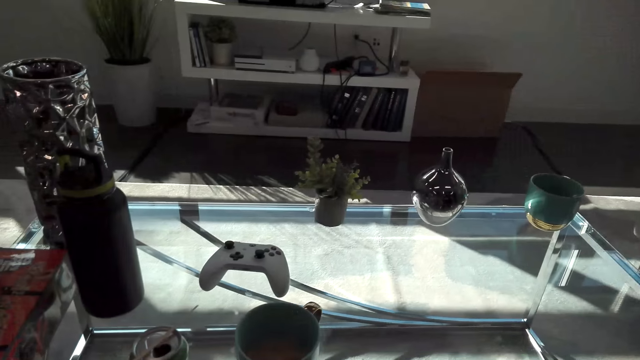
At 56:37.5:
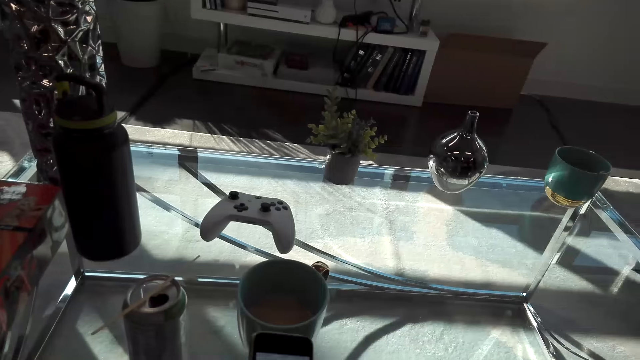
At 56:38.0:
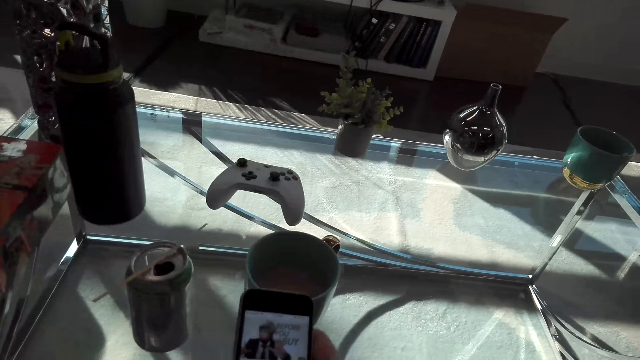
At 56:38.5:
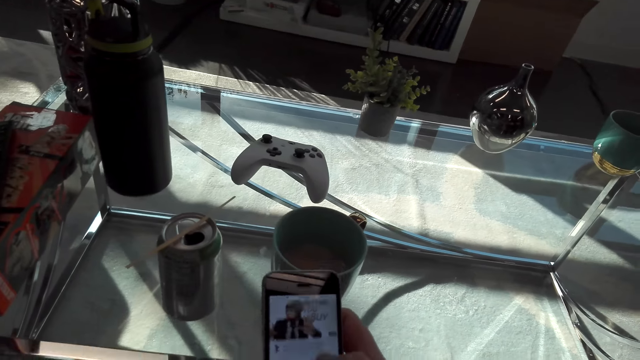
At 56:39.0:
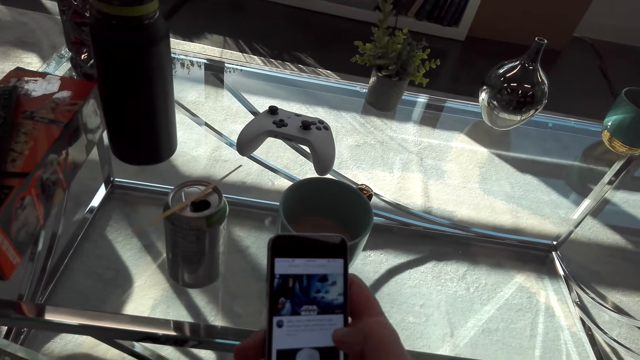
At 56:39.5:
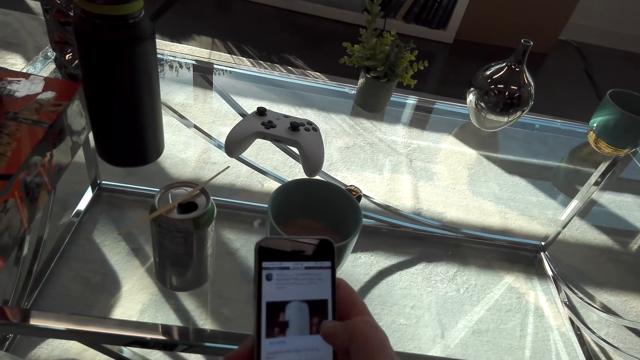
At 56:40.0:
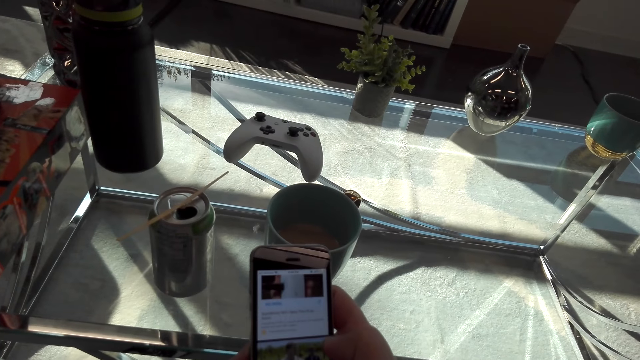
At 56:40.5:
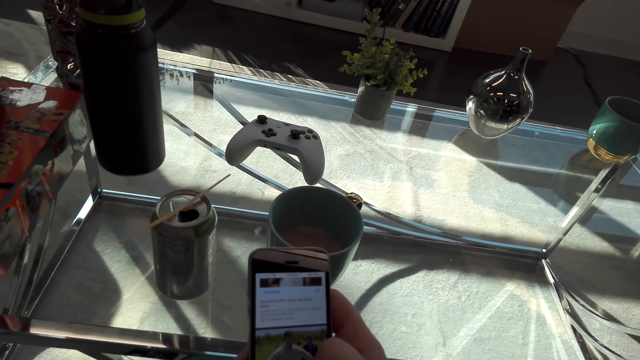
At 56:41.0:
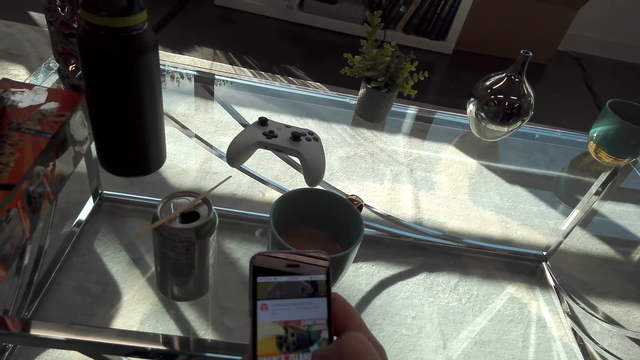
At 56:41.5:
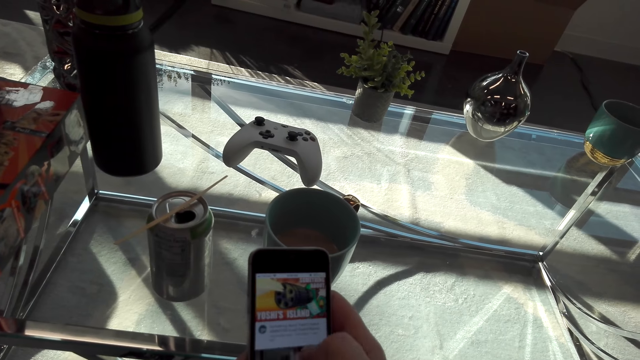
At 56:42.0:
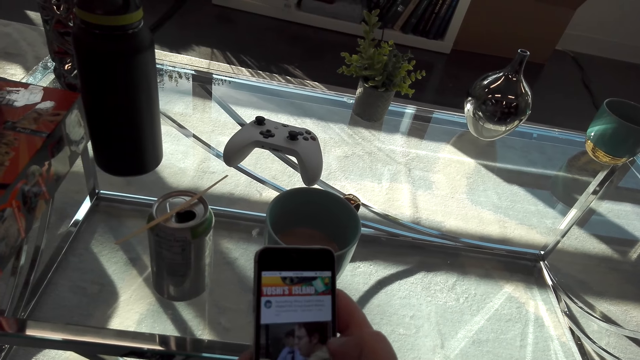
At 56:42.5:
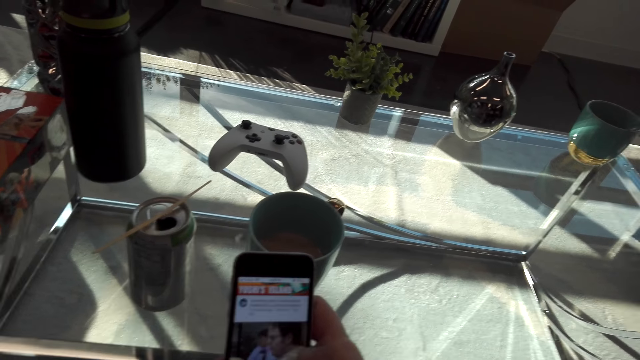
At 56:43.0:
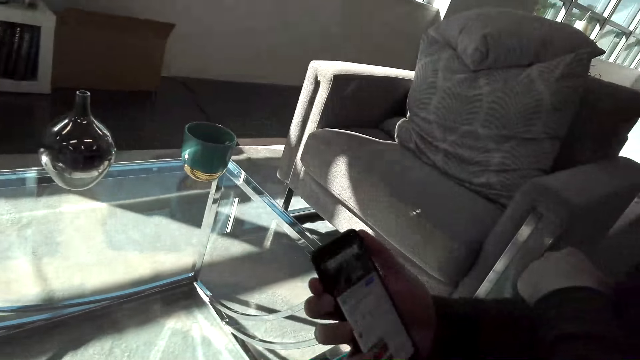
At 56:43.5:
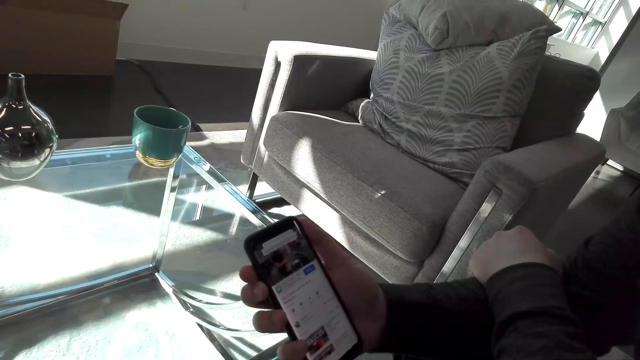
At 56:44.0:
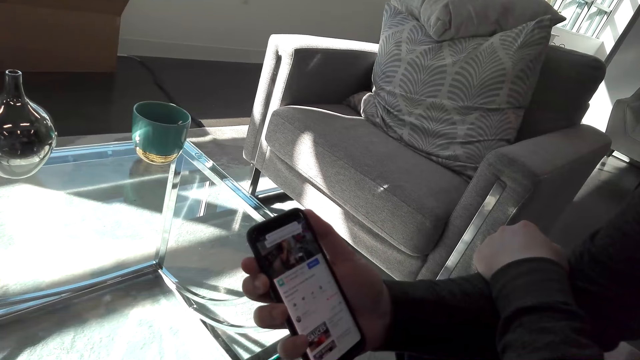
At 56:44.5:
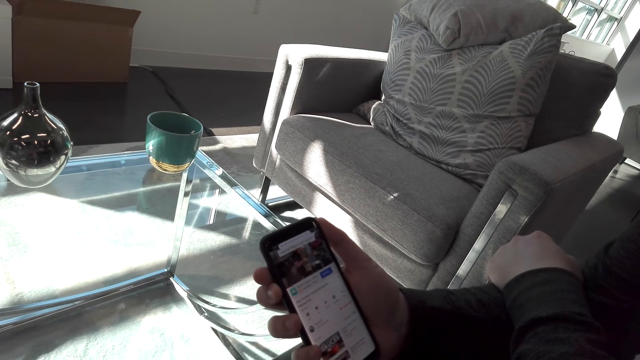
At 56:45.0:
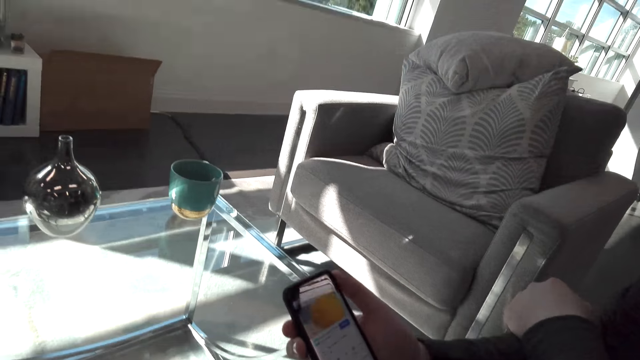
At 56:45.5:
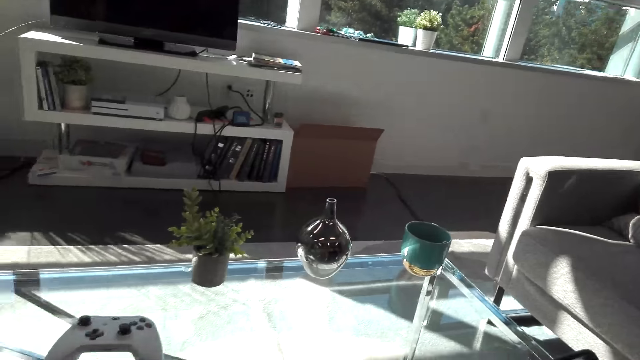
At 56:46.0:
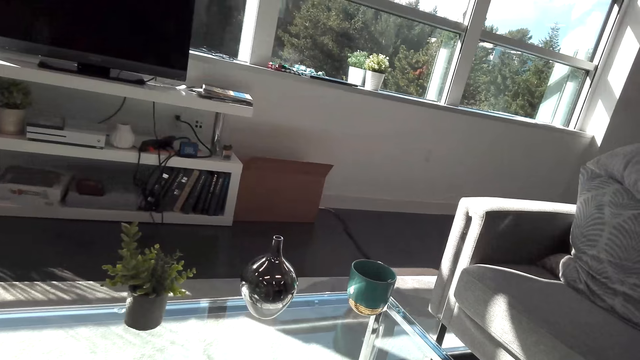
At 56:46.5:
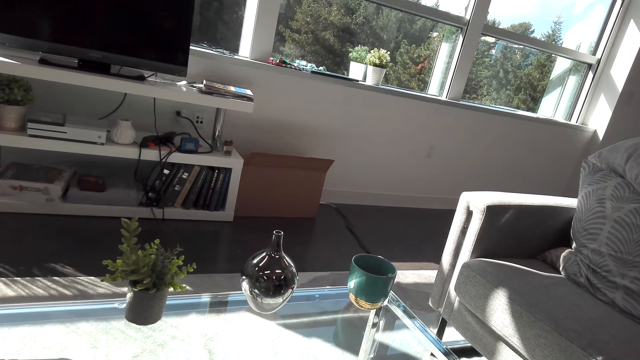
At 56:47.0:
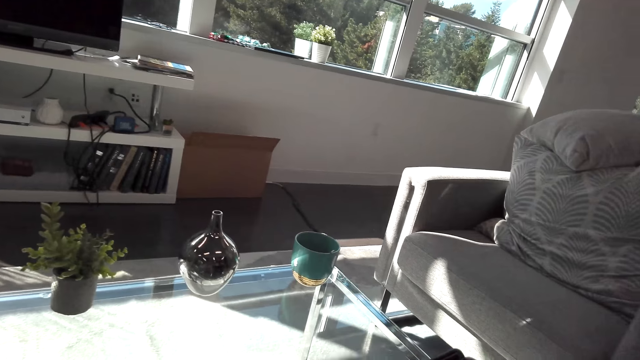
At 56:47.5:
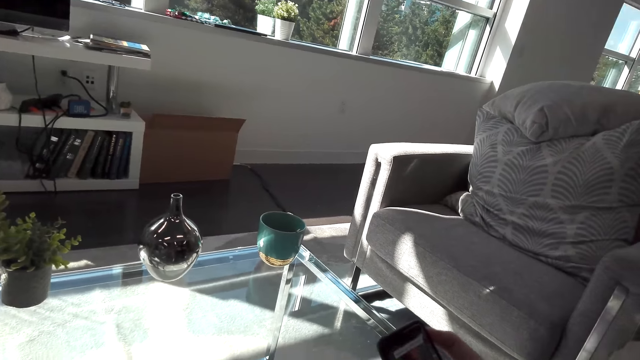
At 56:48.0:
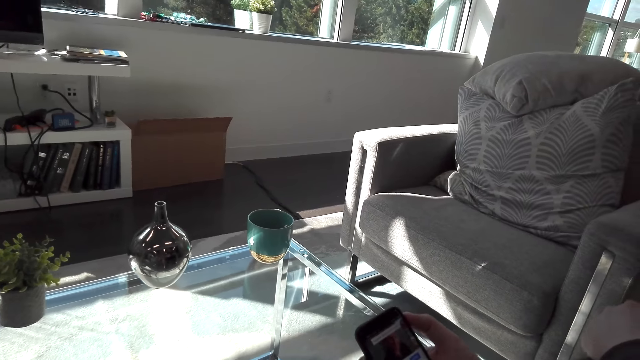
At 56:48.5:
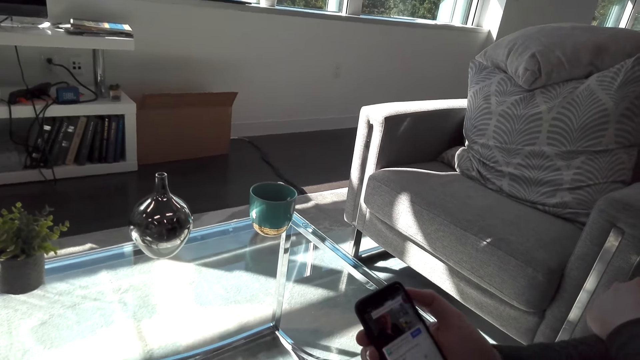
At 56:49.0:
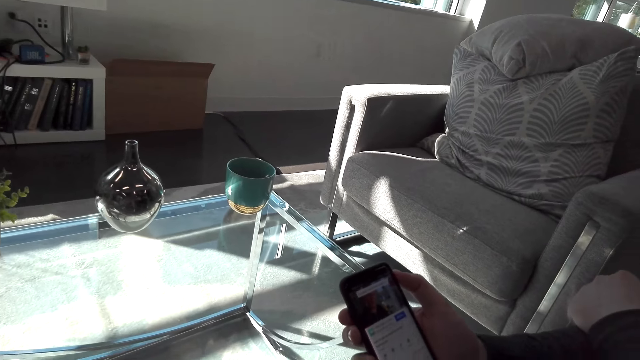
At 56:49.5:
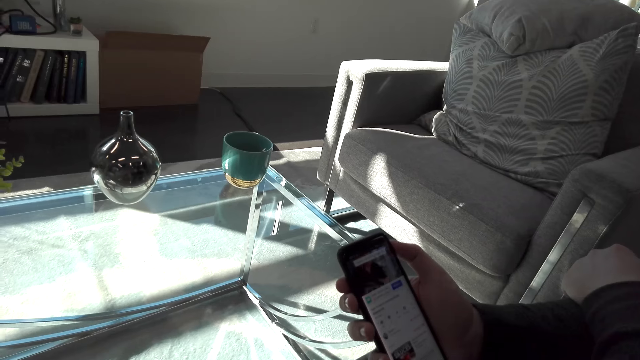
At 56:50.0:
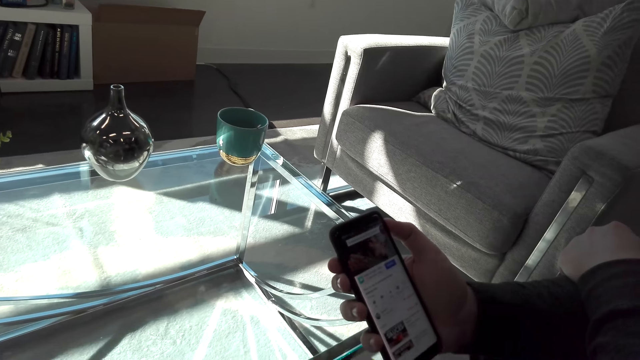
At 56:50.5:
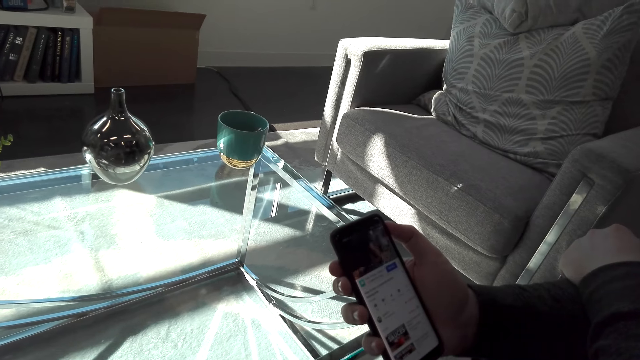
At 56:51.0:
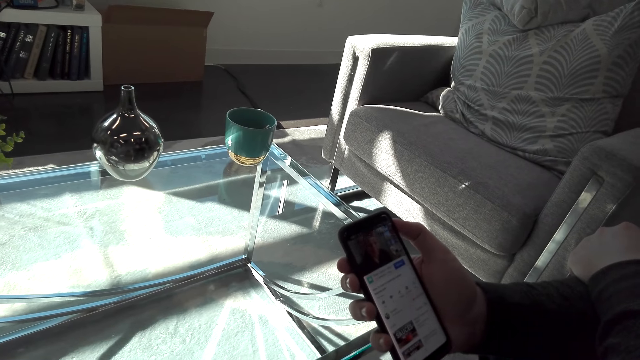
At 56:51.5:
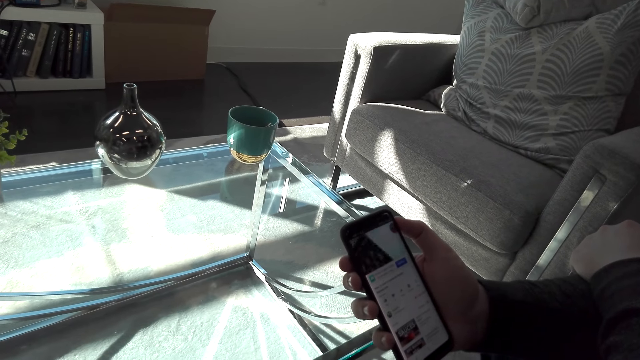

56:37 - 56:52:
The camera wearer operates a phone. A person operates the phone. The camera wearer looks at the table.

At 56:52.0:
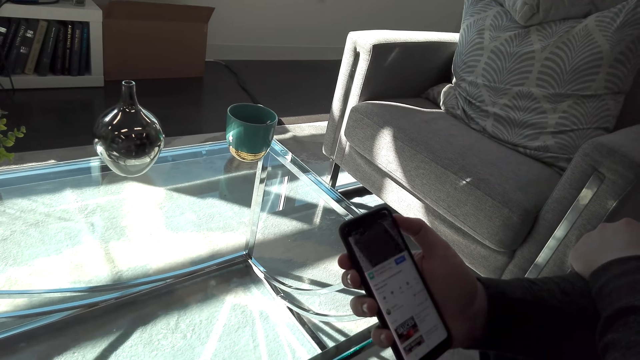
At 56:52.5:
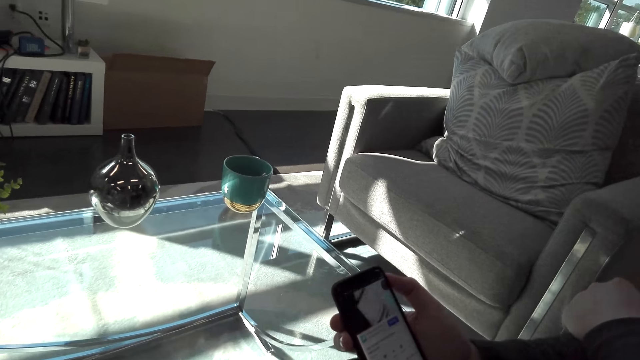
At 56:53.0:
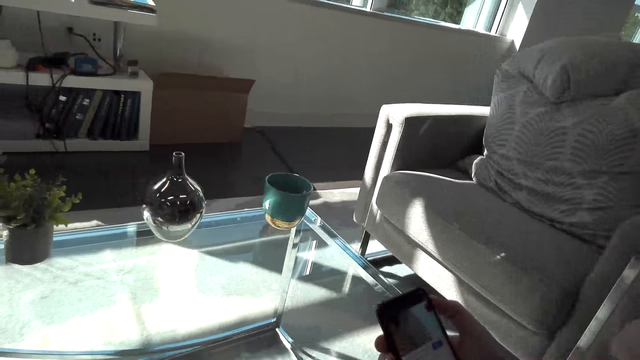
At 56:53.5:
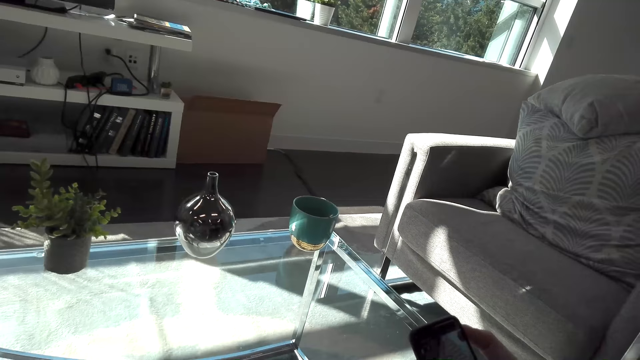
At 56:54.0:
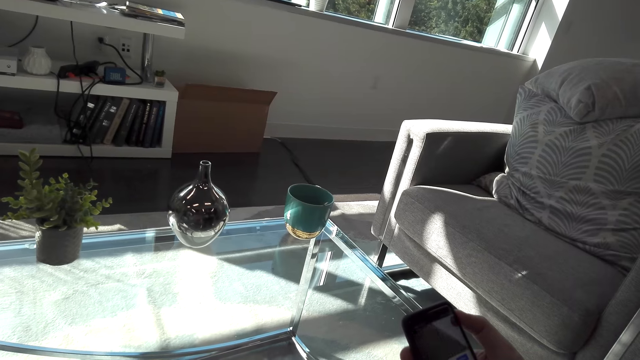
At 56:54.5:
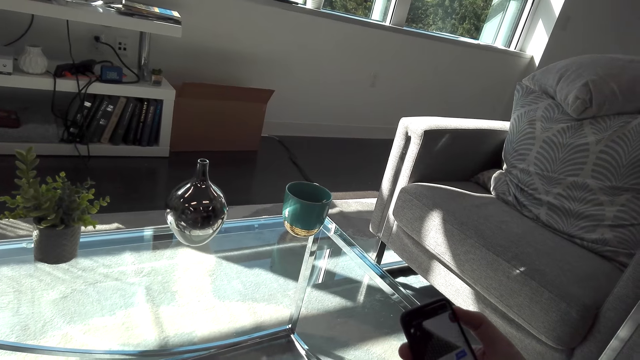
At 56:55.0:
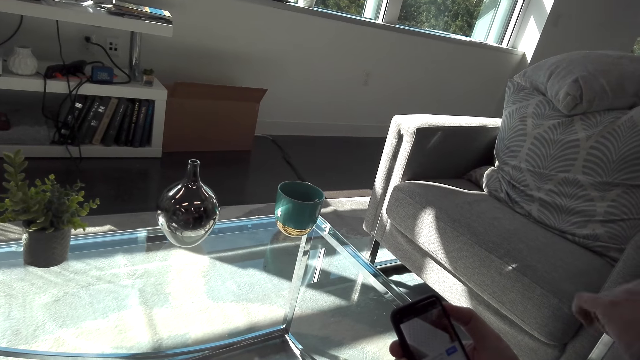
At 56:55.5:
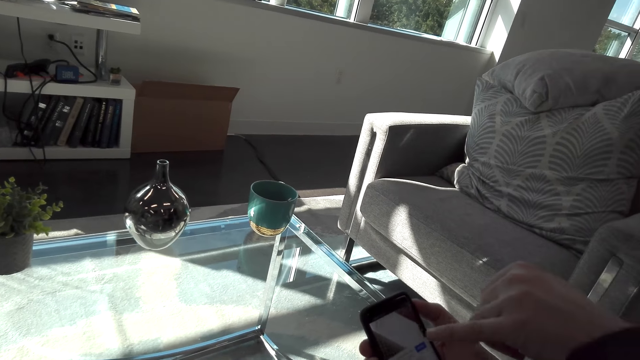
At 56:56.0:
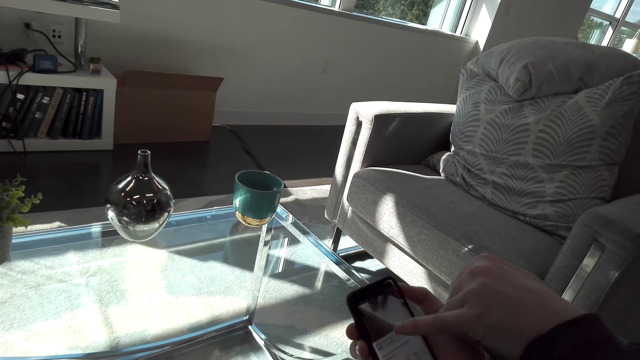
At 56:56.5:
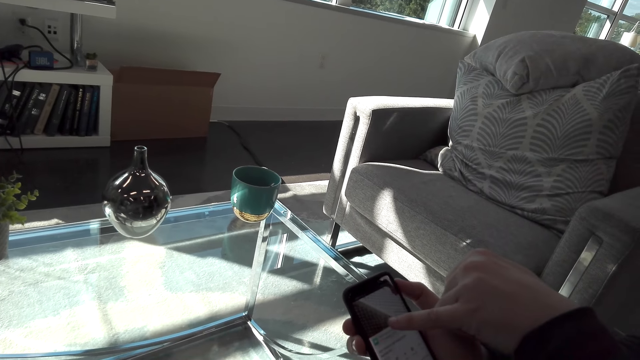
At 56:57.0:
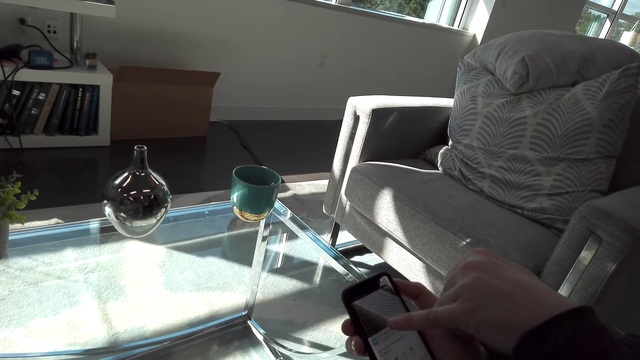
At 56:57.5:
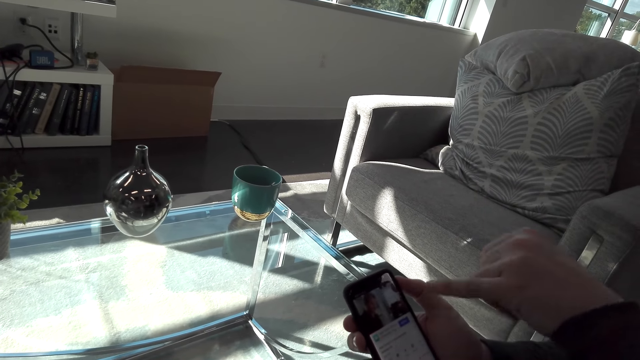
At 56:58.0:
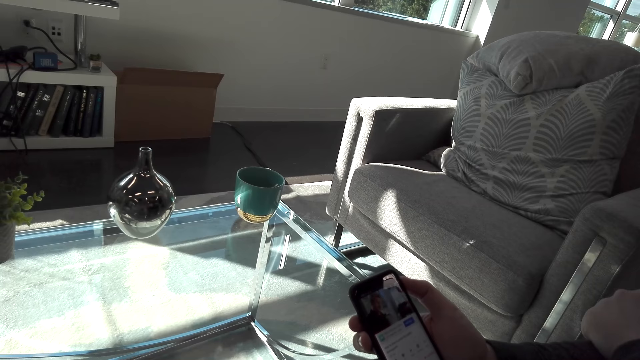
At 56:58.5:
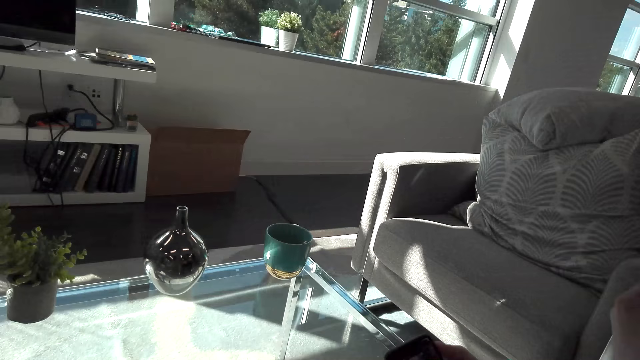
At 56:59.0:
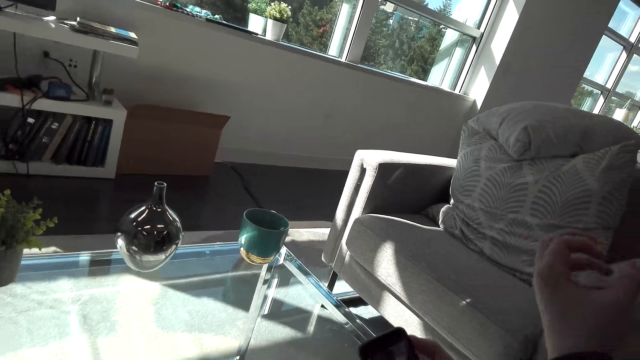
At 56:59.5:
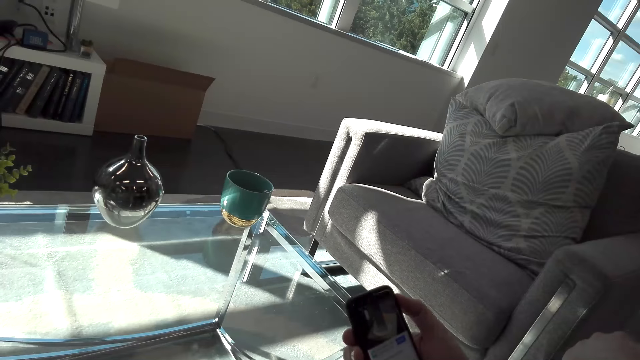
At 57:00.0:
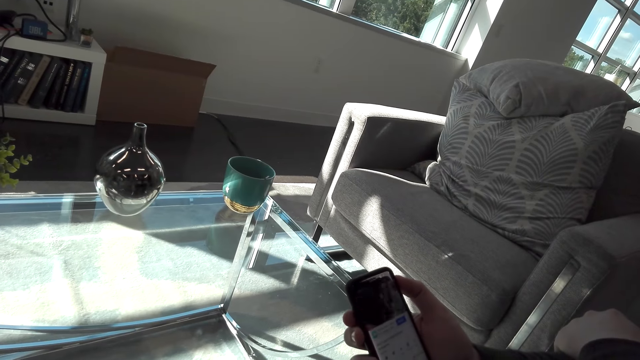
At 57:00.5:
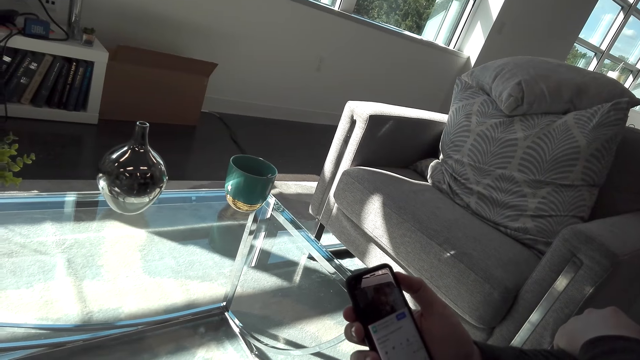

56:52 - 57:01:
A person scrolls a phone. The person moves the hand.
